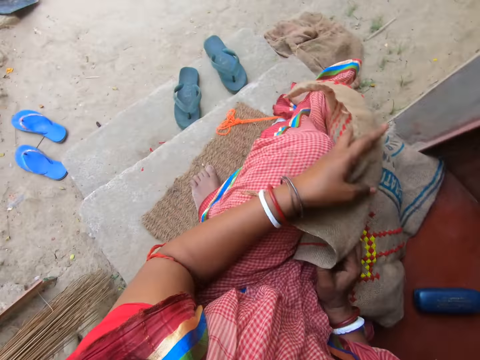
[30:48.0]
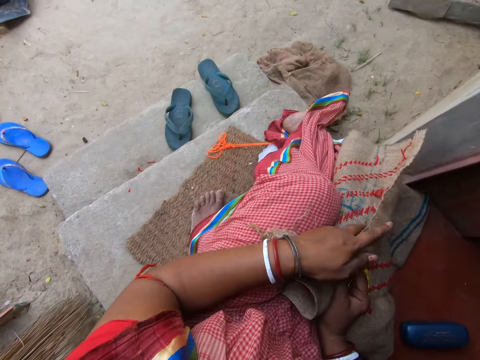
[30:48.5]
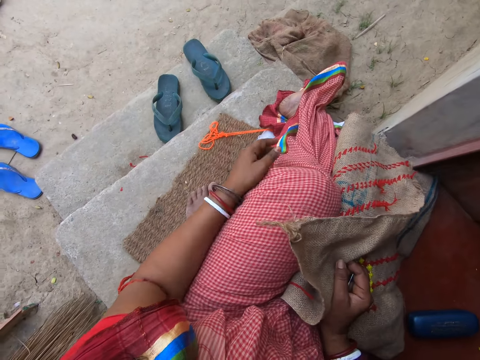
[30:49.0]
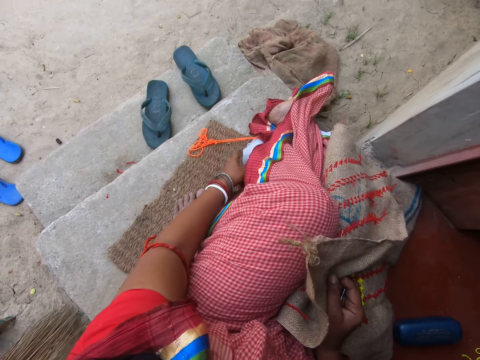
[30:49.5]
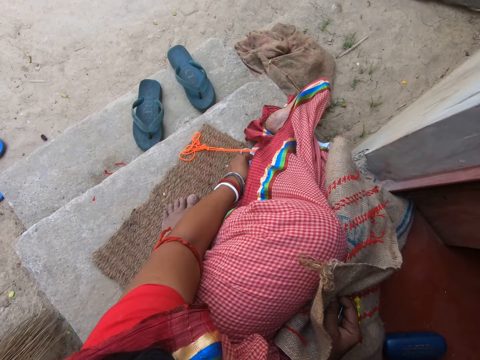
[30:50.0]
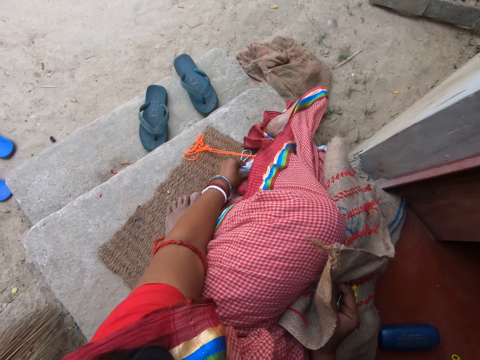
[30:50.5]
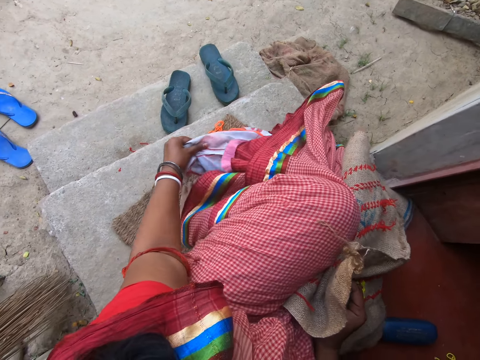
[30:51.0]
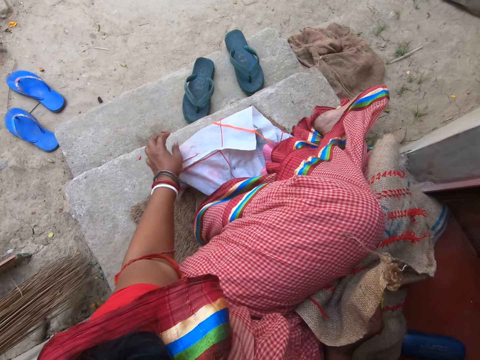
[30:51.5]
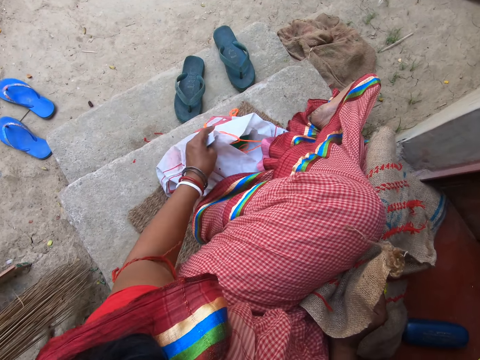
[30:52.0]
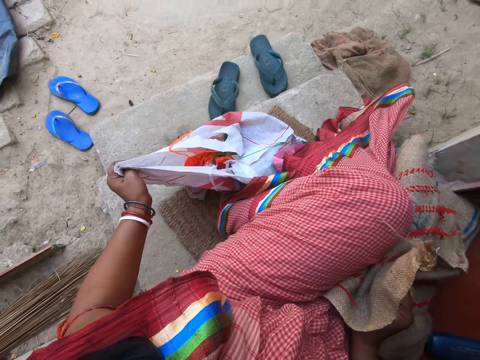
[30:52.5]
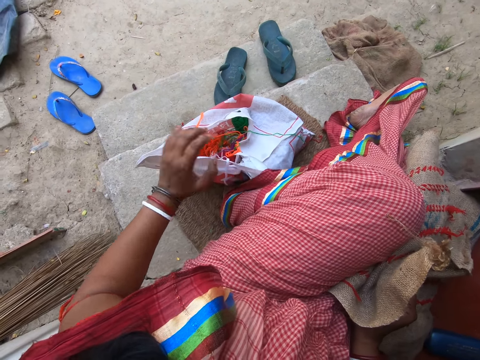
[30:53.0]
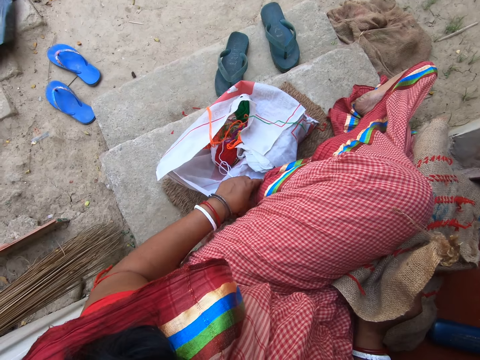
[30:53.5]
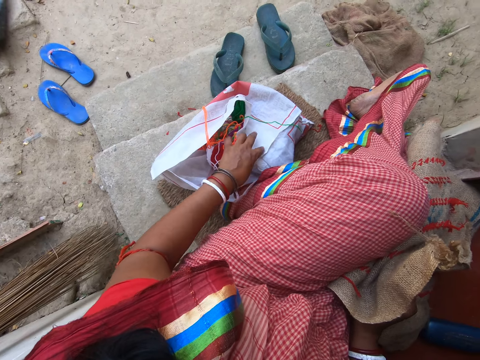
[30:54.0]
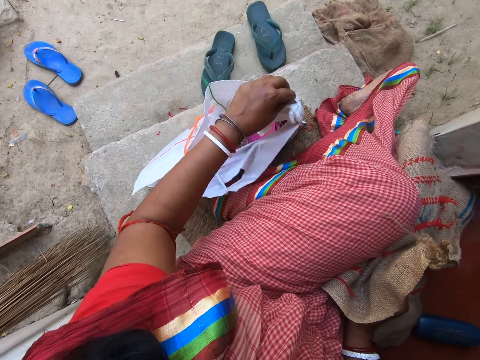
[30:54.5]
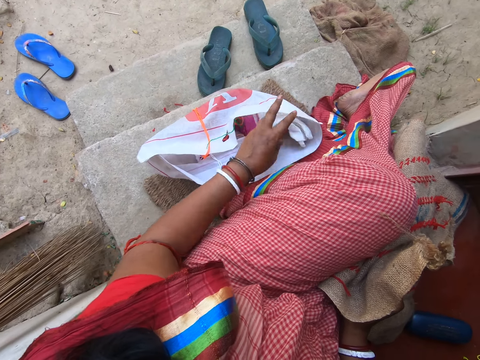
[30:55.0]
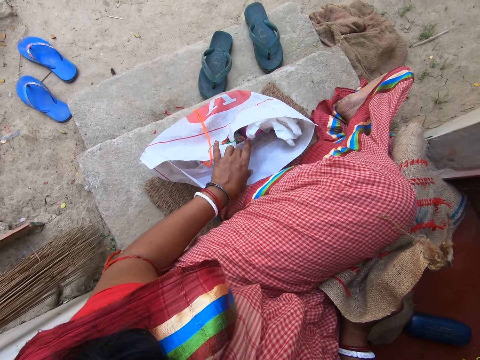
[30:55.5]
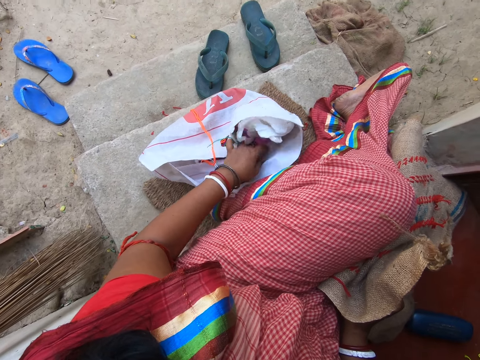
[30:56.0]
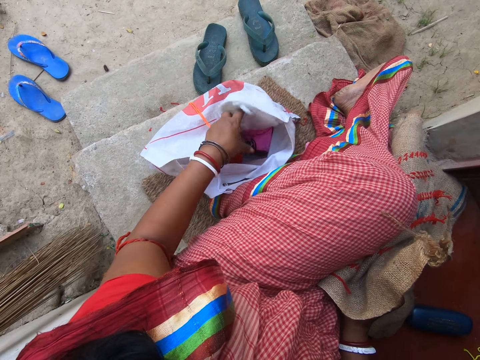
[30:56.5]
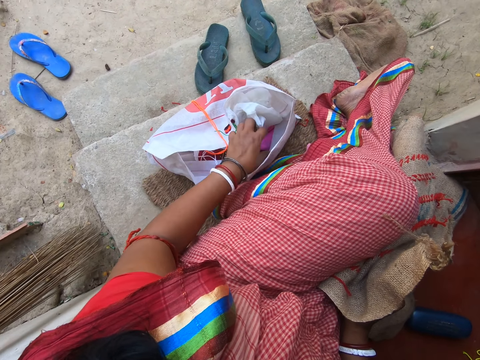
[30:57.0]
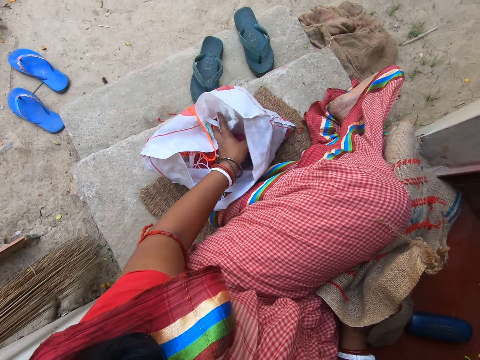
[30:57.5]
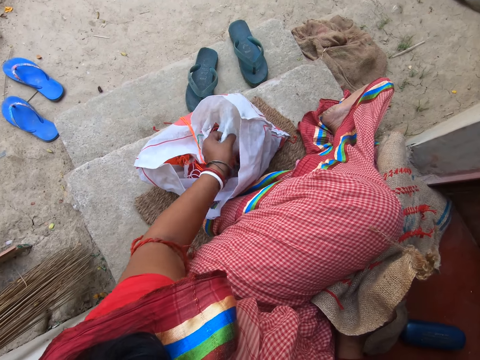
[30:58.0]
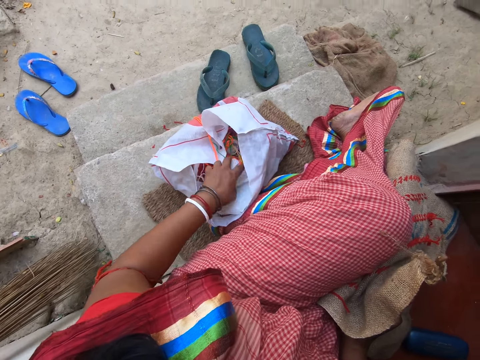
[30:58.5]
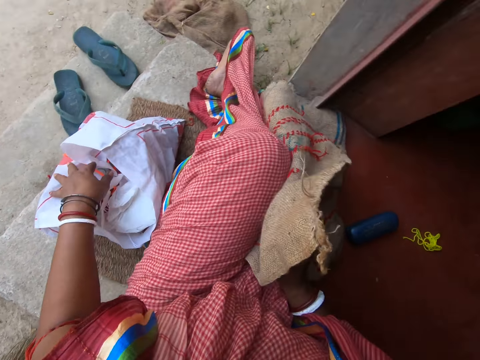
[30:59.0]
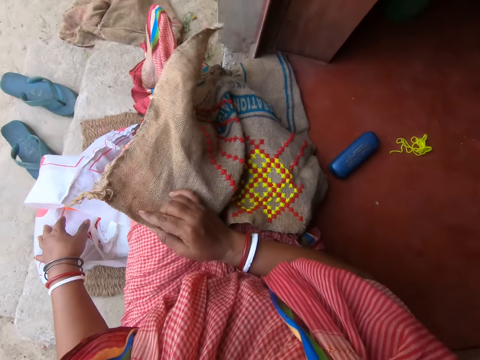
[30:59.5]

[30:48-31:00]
The camera wearer folds the sack. She adjusts a fabric bag on the ground with her left hand. She pulls out the paper bag. She searches through the fabric bag with her left hand.

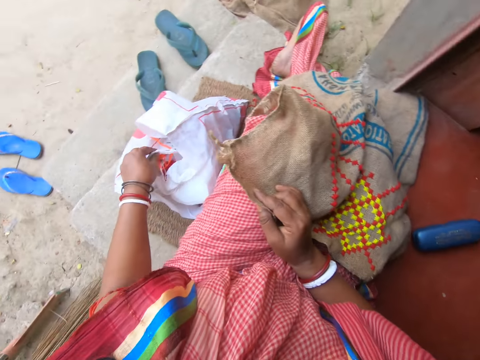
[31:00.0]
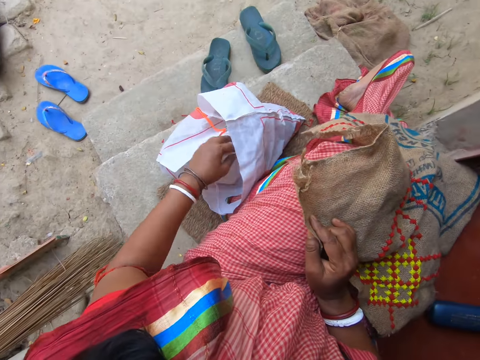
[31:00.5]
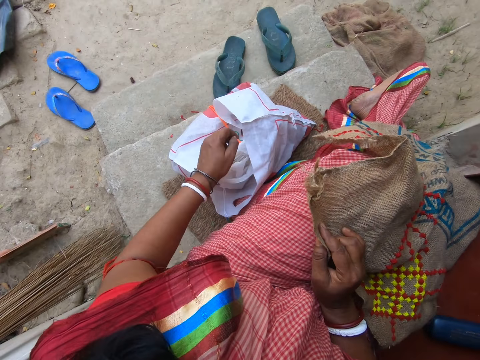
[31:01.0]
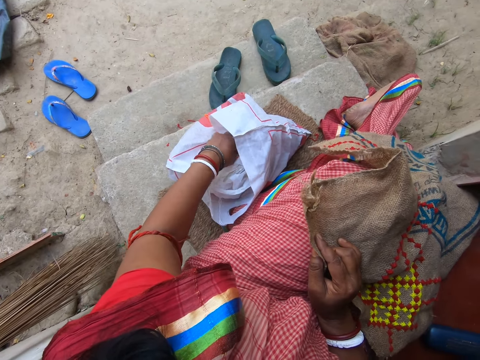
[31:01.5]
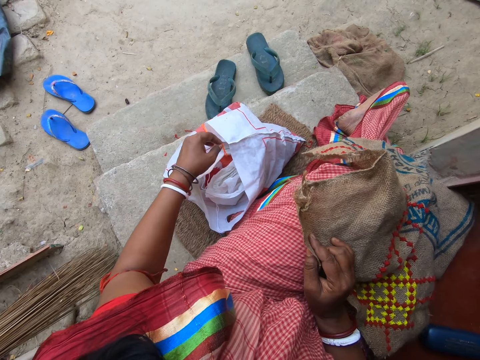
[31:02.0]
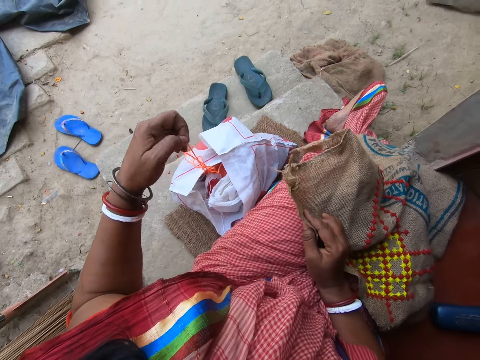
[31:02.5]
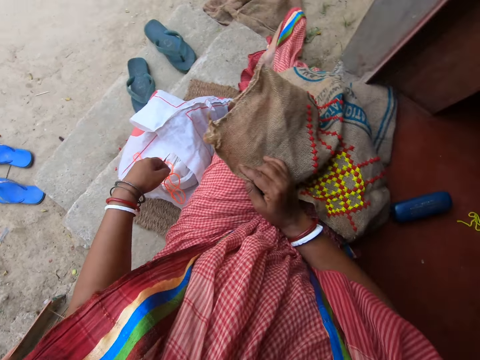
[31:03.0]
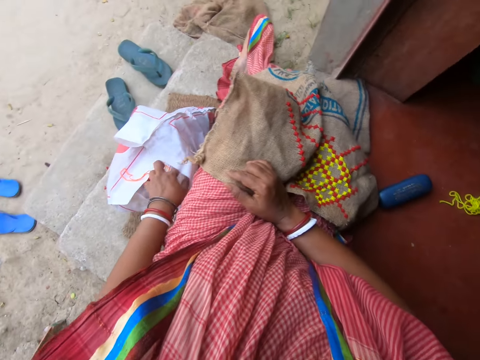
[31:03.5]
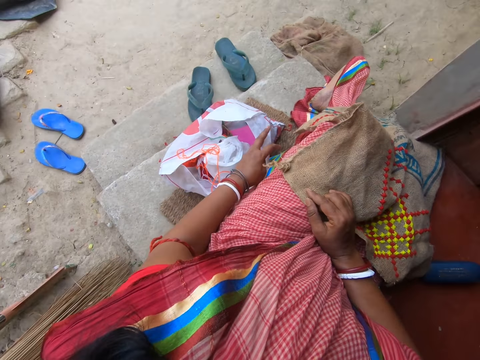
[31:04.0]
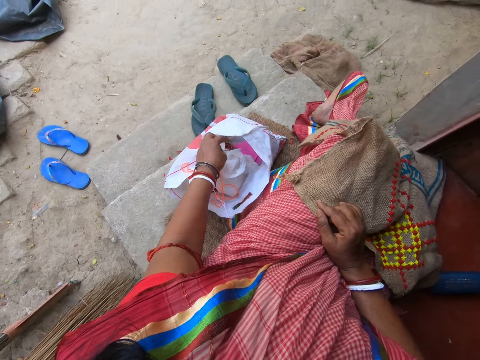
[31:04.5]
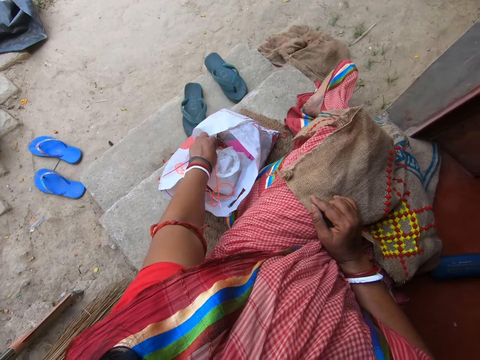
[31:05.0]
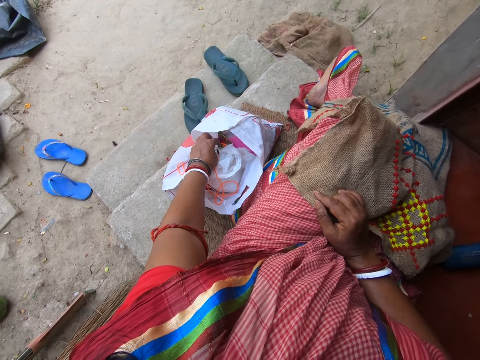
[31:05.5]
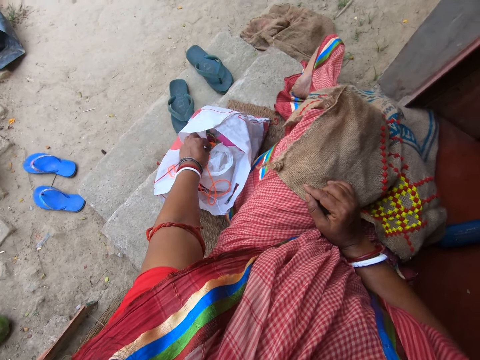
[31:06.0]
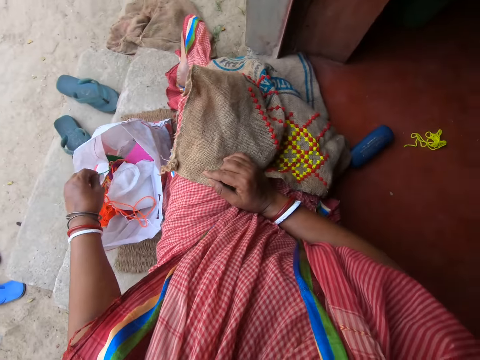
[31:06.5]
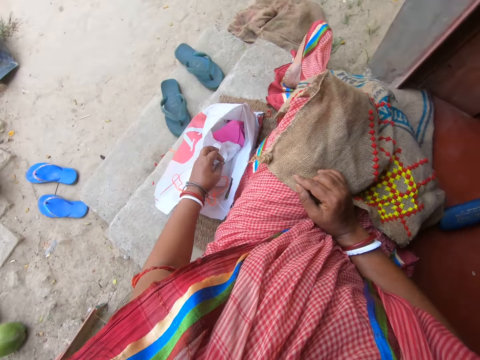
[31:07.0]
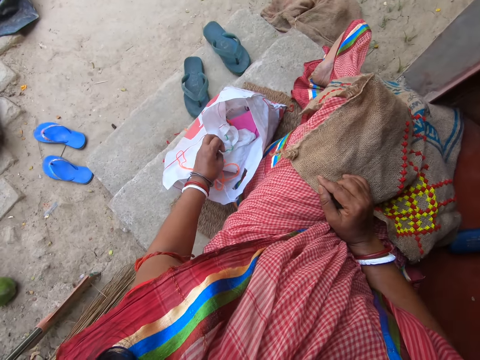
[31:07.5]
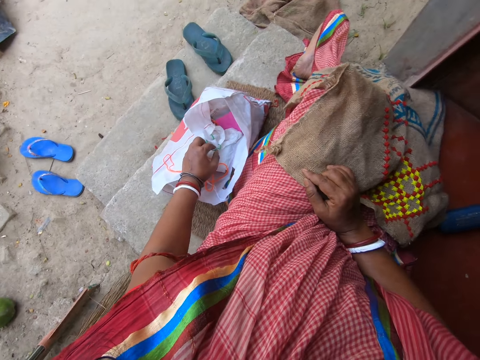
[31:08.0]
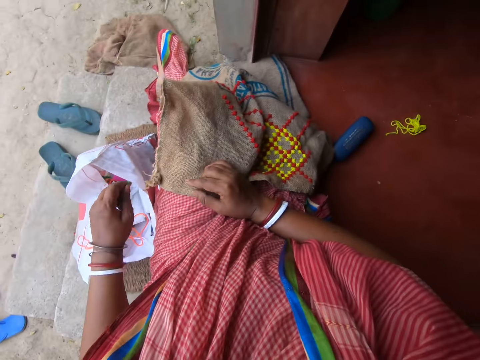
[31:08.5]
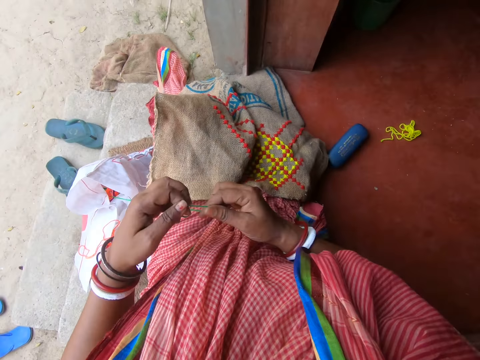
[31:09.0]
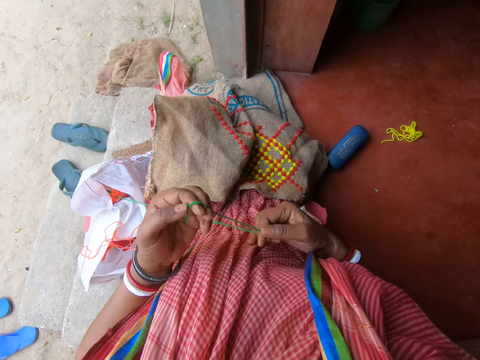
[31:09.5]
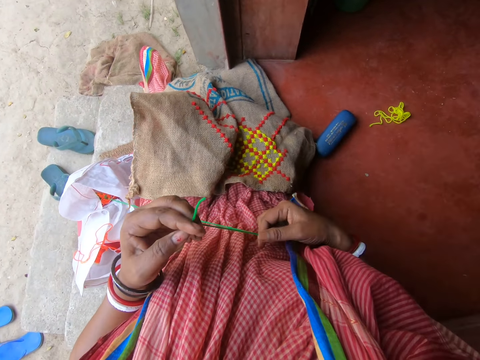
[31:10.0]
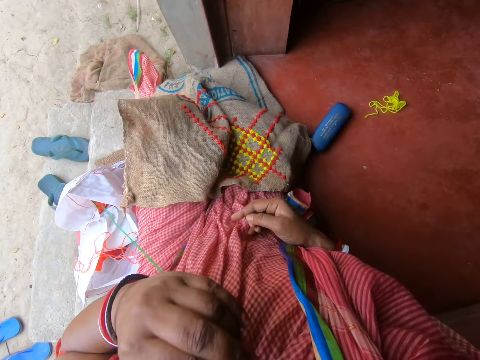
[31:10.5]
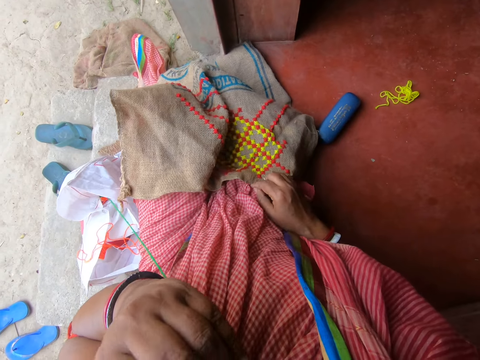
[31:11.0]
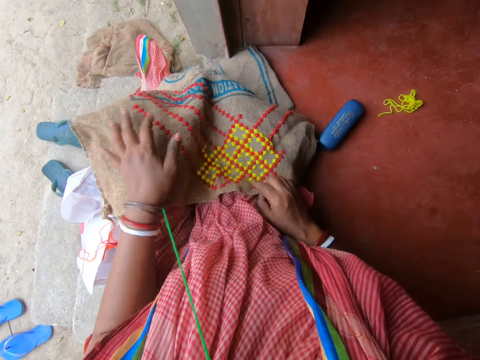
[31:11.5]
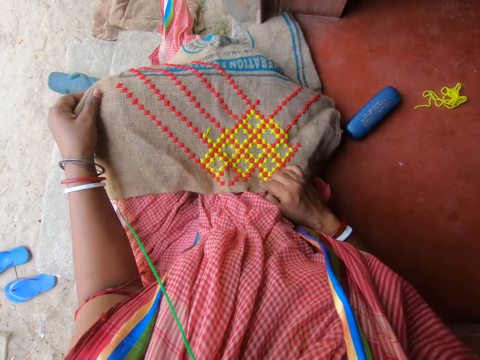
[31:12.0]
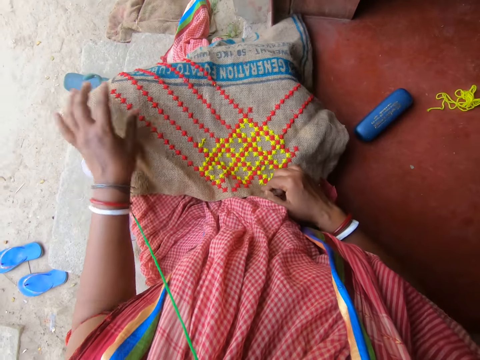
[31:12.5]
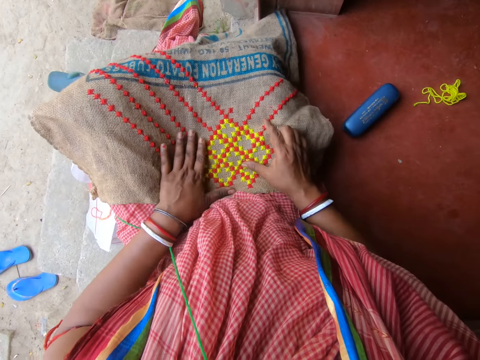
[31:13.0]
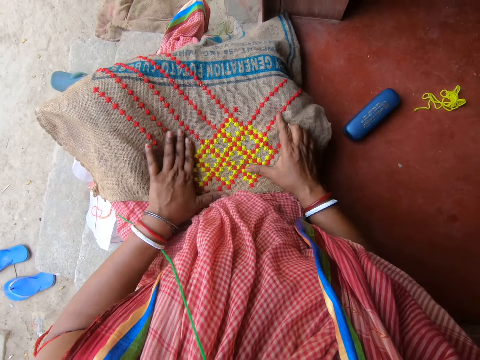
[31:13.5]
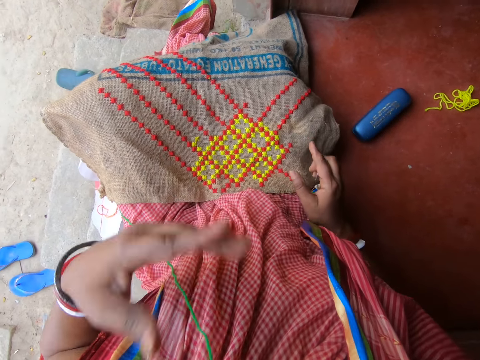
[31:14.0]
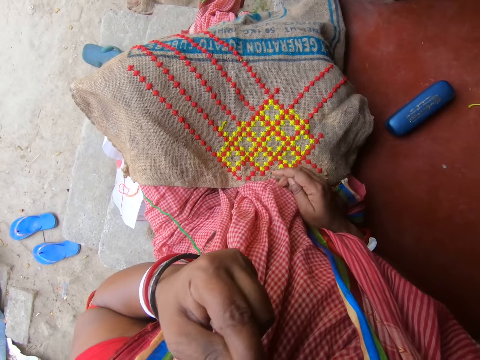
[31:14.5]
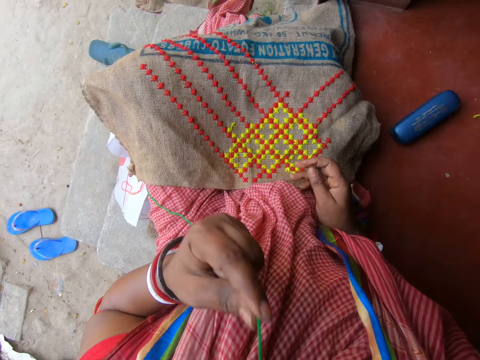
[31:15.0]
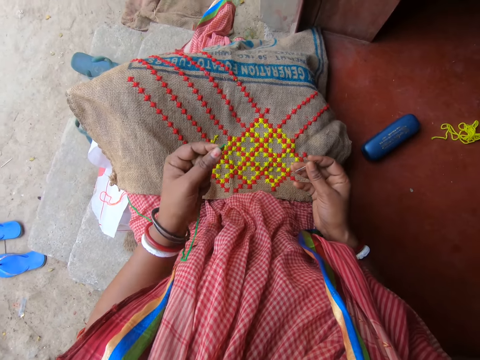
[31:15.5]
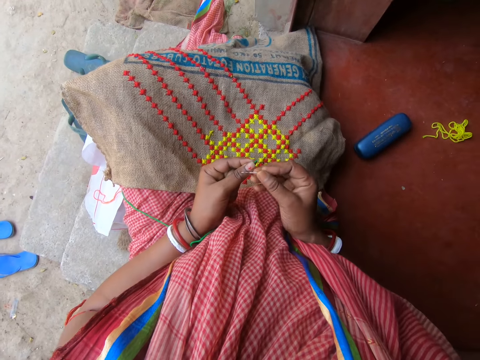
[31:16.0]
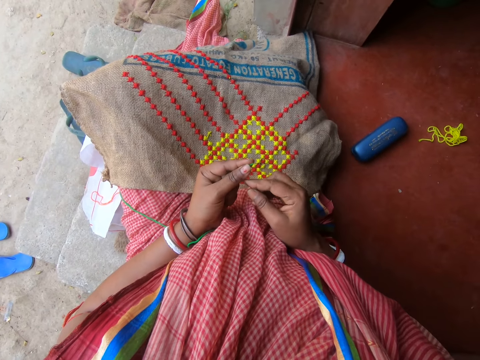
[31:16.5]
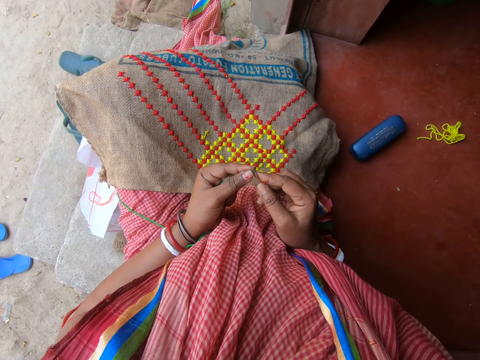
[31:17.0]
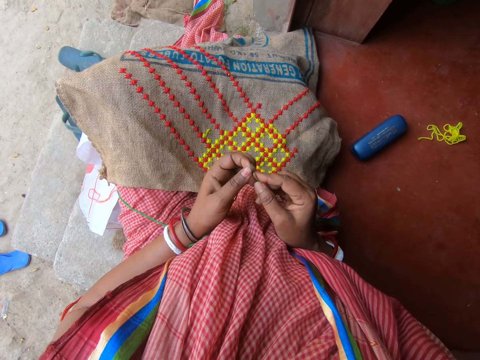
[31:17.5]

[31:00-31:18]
The camera wearer removes a thread from the fabric bag with her left hand. She smoothens the tip of the thread with her mouth. She adjusts the fabric with her hands. She speaks. She removes the thread from her mouth with her left hand. She holds the needle in her right hand. She inserts the thread into the needle with her left hand.
